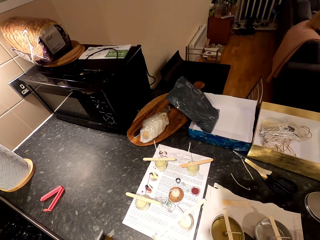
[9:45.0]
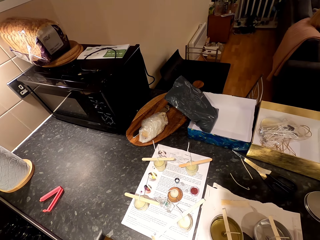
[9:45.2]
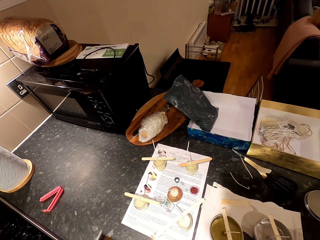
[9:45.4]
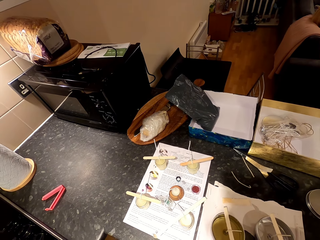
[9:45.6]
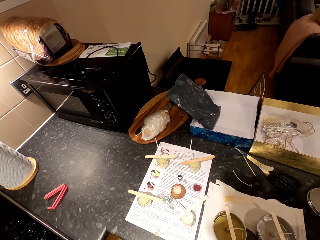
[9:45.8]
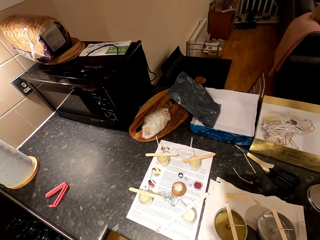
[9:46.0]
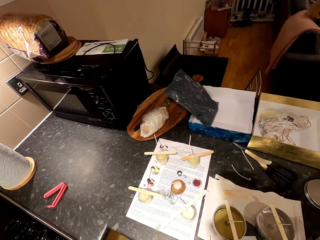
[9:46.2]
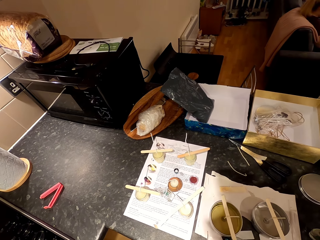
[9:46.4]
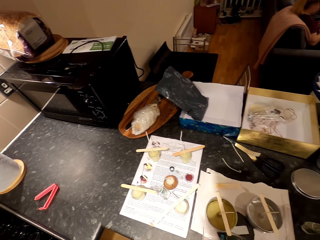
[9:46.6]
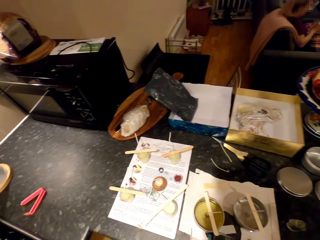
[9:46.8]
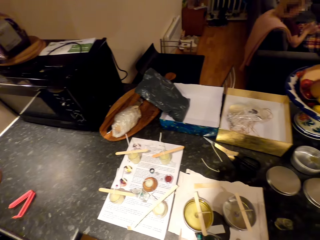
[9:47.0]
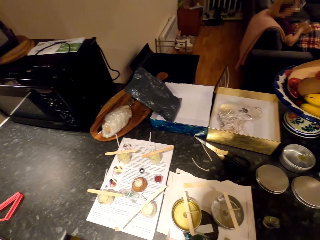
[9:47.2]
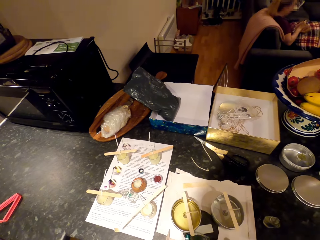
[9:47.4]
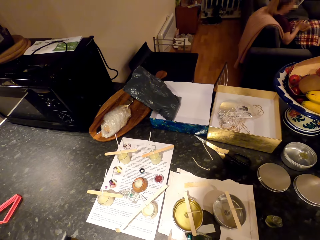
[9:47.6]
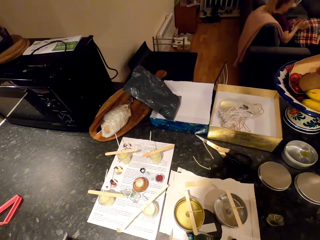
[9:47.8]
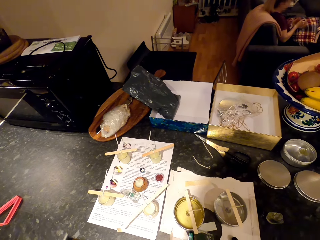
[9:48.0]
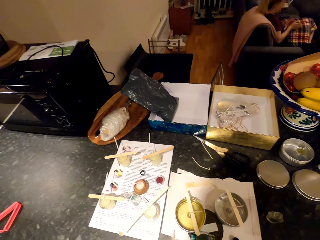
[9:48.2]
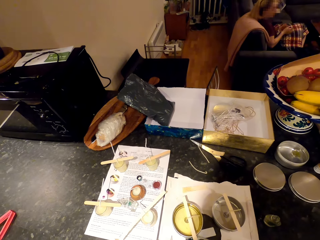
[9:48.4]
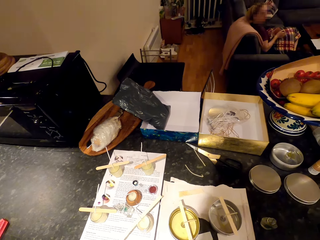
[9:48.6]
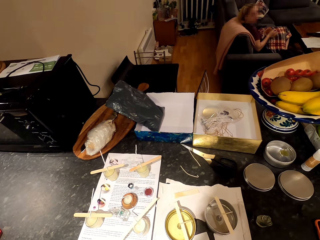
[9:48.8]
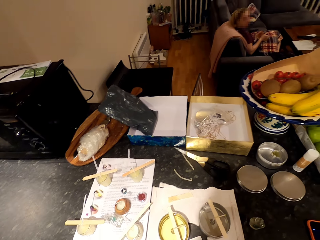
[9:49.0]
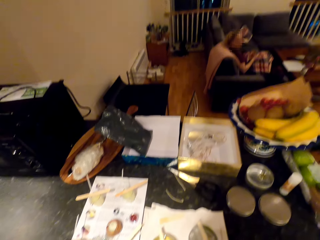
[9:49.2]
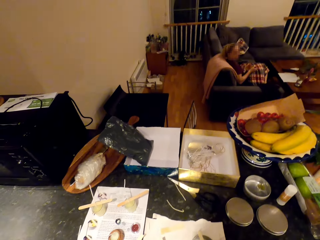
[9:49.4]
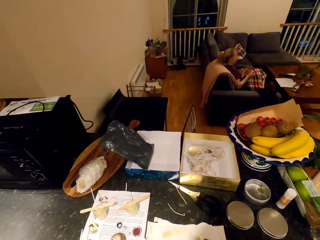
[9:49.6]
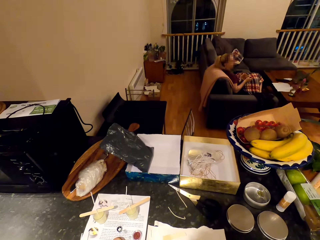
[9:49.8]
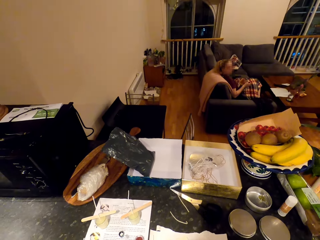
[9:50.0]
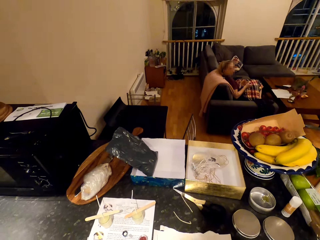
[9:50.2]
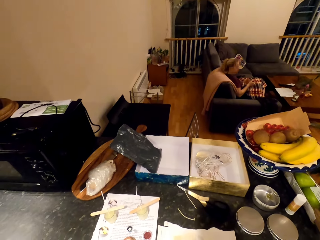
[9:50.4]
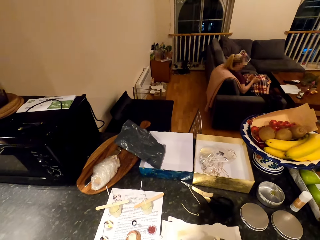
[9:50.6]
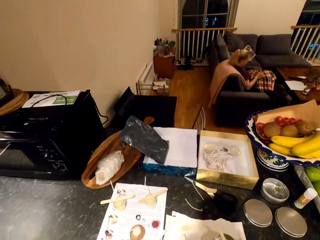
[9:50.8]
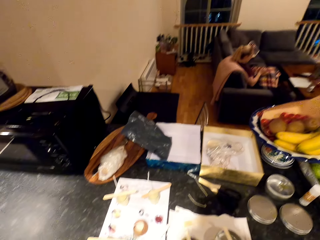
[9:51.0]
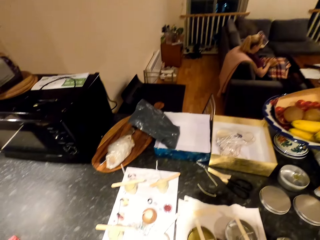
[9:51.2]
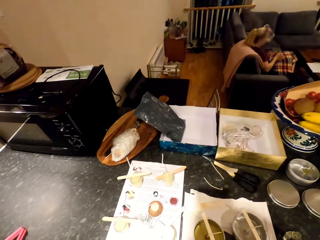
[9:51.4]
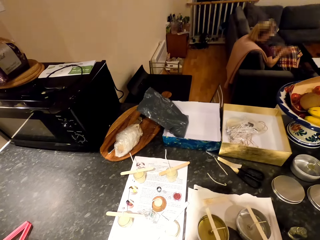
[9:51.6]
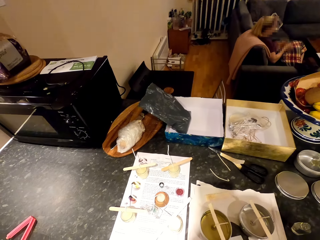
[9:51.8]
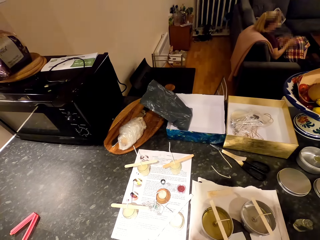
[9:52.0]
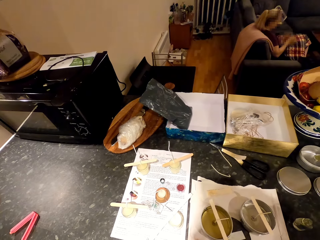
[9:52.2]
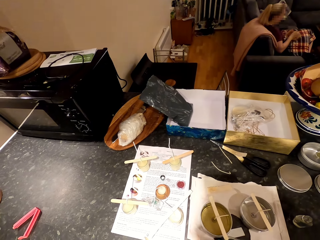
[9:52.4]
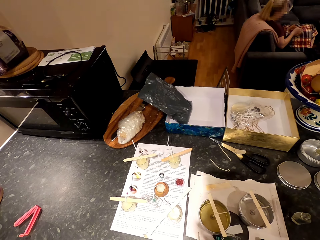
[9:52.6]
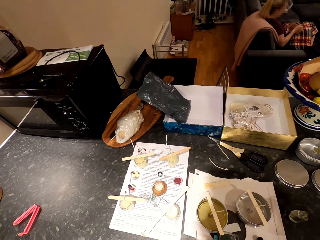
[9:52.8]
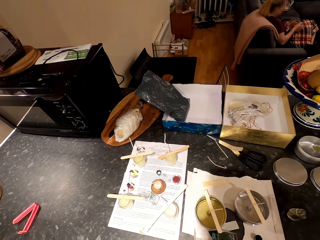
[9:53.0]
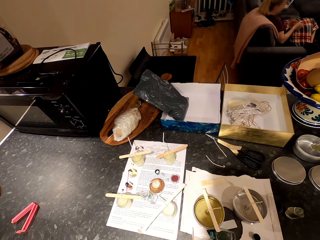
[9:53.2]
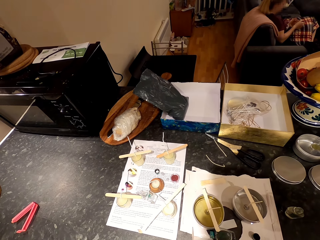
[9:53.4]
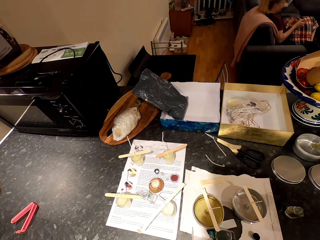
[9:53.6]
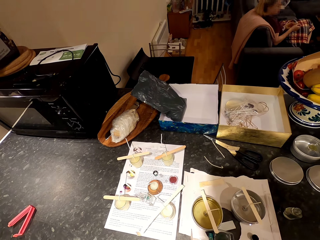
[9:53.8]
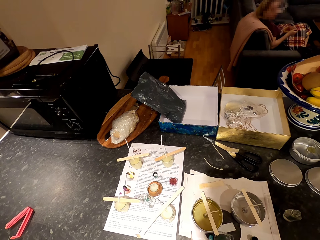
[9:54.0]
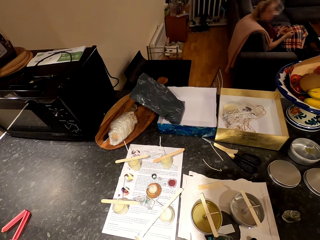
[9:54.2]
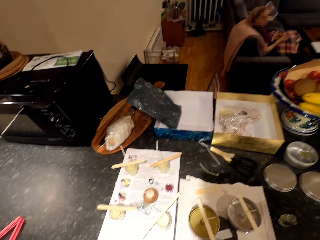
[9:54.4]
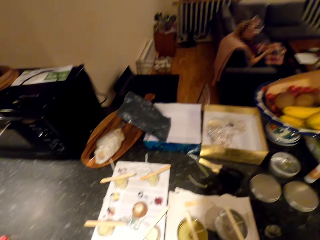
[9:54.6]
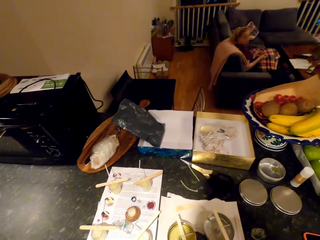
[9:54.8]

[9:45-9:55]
The camera wearer looks at the countertop. A woman scoops something in the dish with a spoon.

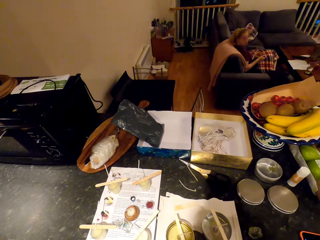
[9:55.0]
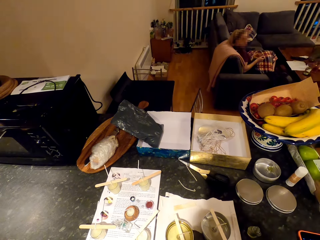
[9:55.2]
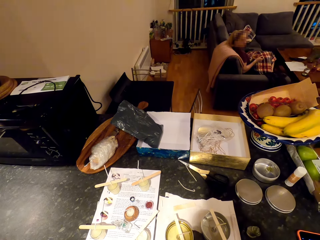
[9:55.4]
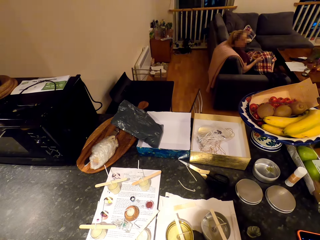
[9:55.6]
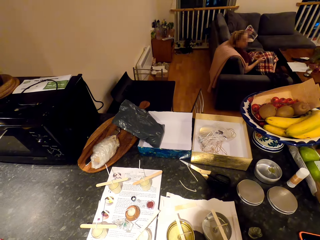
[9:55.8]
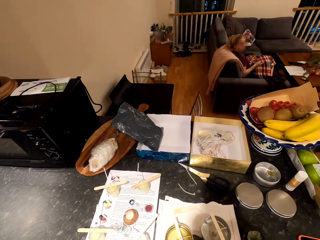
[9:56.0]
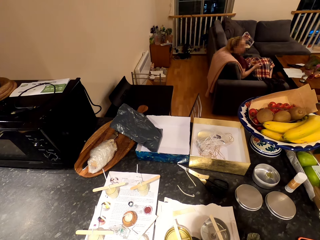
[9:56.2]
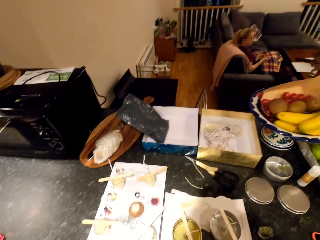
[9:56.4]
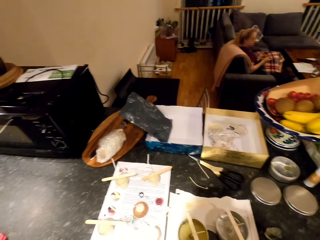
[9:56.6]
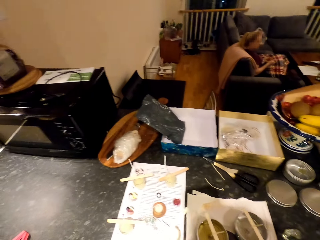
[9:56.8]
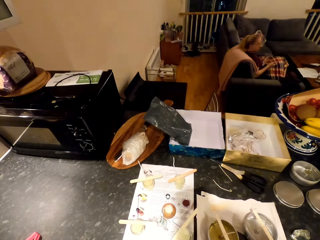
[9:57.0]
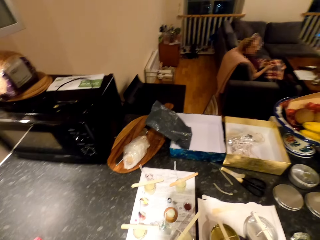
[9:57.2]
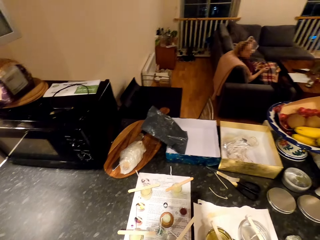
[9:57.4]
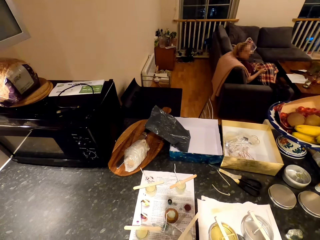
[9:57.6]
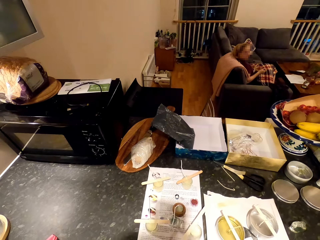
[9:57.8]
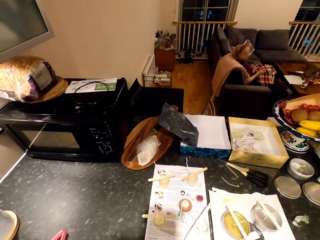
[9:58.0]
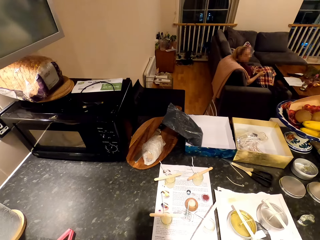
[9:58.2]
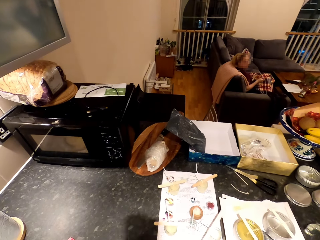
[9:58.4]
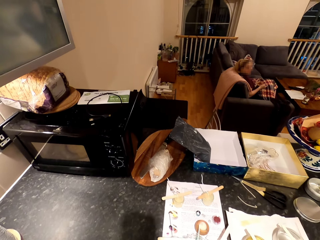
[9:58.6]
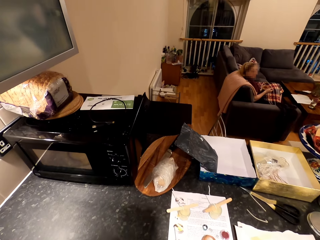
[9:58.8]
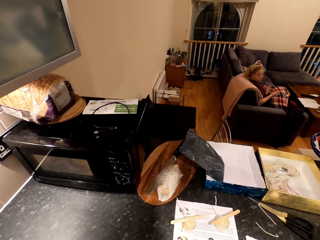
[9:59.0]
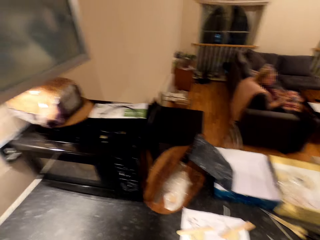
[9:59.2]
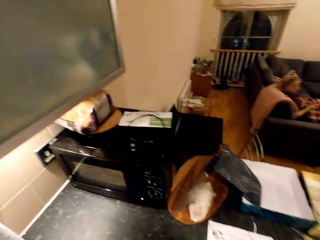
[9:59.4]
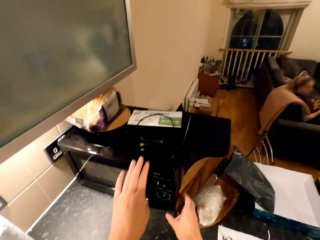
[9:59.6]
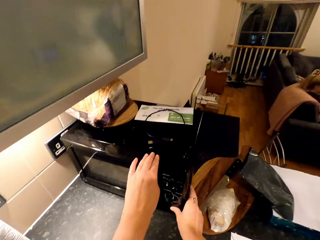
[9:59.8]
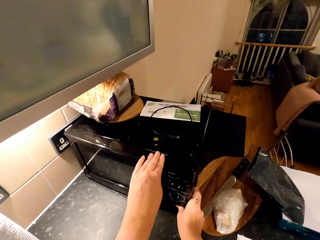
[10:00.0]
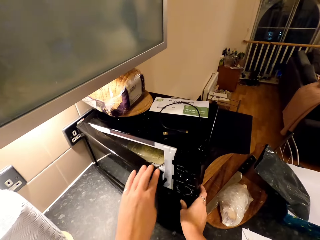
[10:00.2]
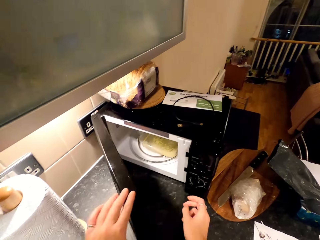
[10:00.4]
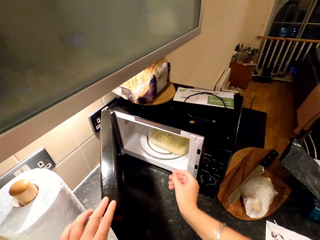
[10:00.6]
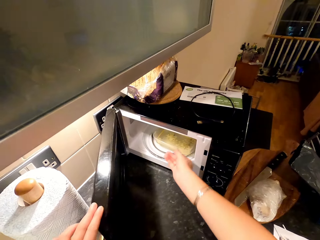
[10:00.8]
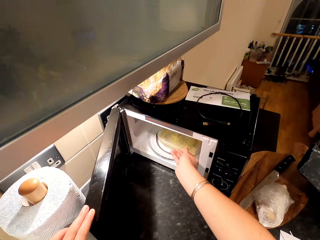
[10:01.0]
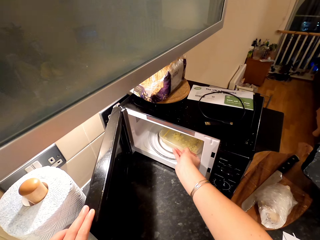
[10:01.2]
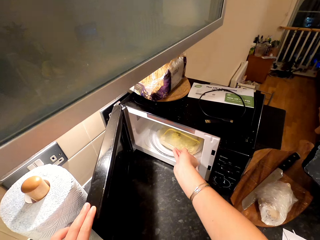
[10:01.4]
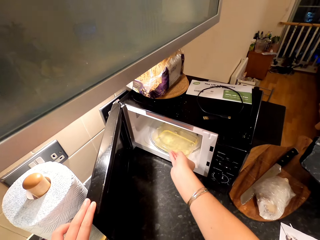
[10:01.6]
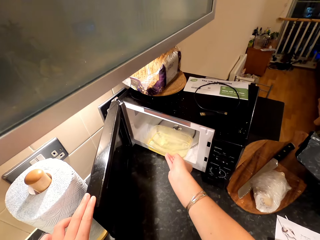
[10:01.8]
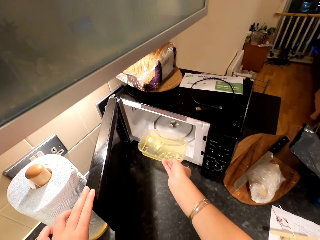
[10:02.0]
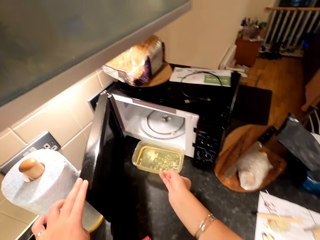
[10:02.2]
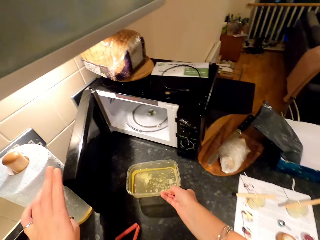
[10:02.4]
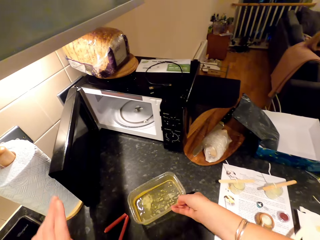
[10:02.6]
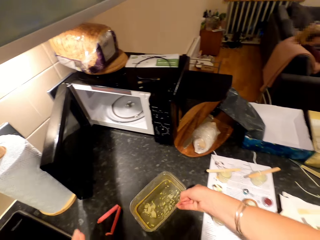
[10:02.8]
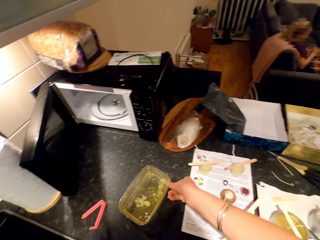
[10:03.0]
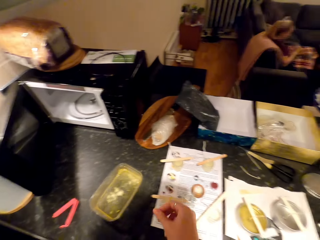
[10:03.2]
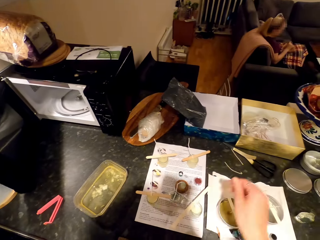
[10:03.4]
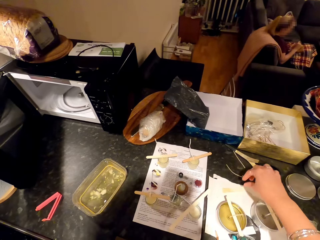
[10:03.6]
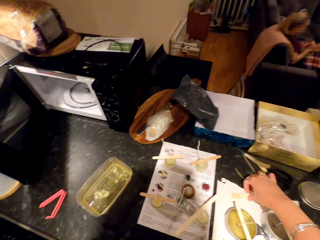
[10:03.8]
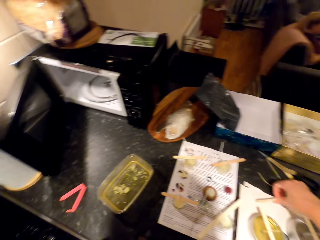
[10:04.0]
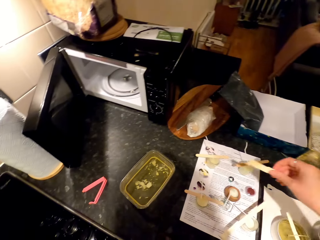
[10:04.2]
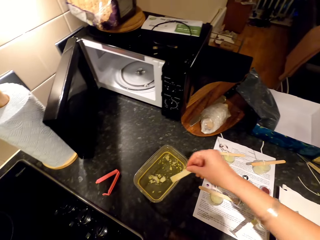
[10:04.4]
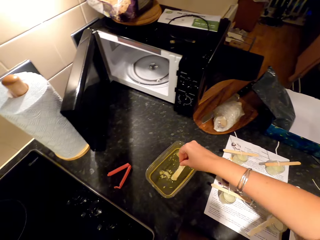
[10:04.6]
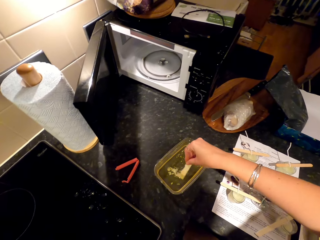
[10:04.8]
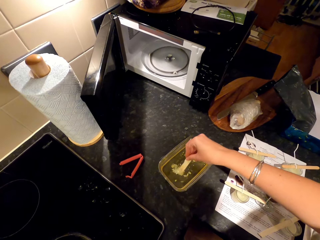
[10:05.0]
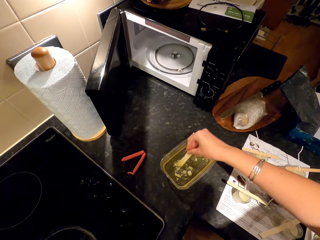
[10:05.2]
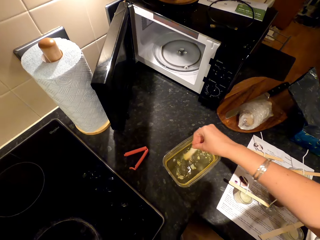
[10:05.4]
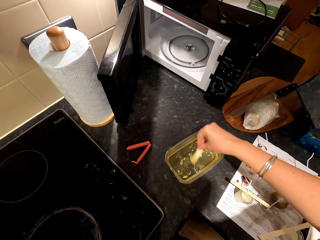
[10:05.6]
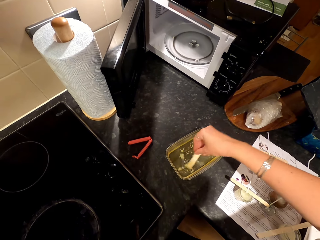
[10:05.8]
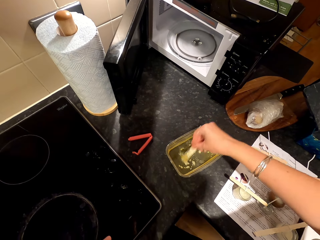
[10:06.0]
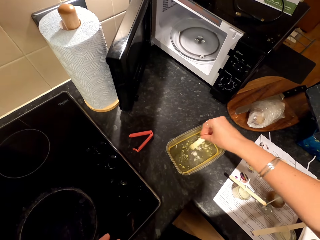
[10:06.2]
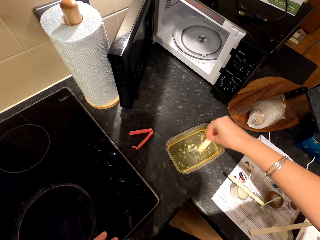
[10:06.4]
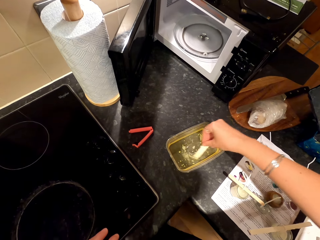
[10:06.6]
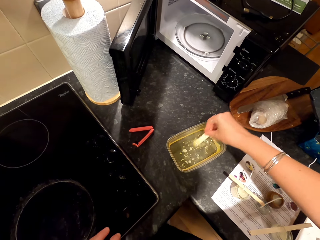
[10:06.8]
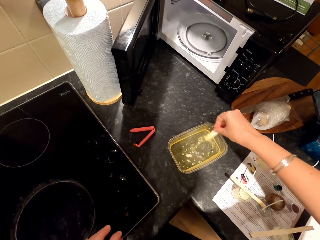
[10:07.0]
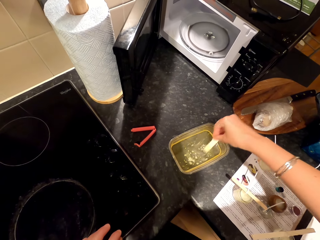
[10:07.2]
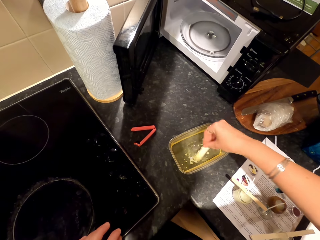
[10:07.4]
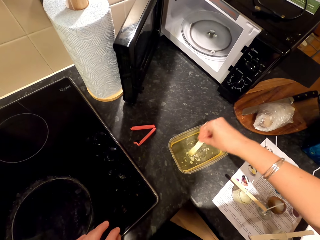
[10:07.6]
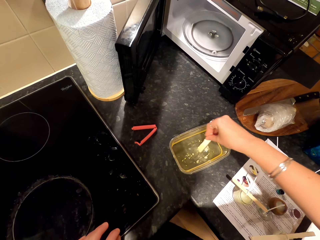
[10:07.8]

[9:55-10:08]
The camera wearer talks to a woman. They open the microwave oven. They pick up a dish of something in the microwave. They put the dish on the countertop. The woman sits on the couch. The camera wearer picks up a popsicle stick on the paper. They stir wax in the dish with the popsicle stick.
